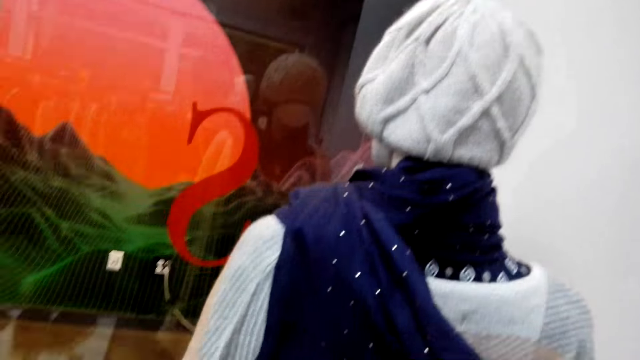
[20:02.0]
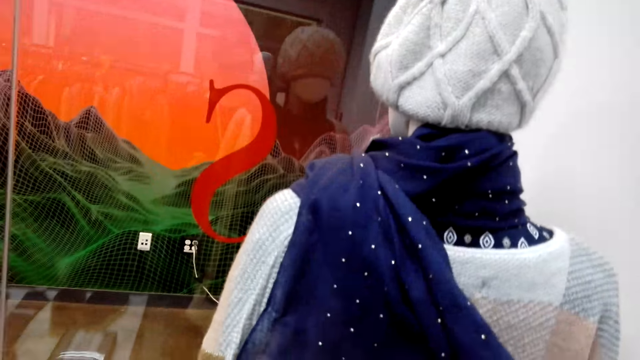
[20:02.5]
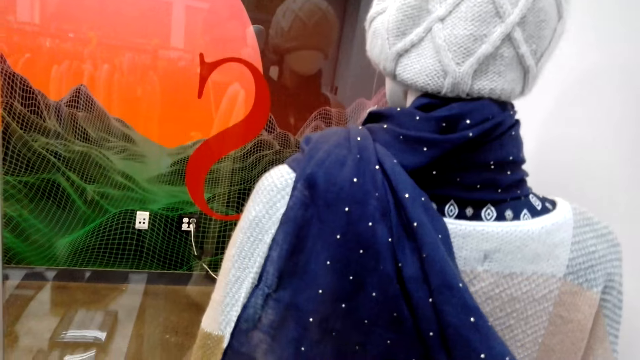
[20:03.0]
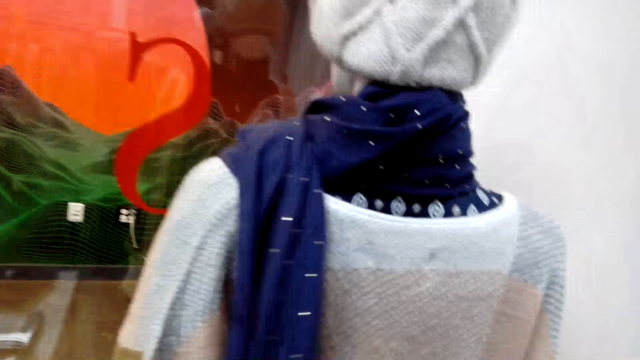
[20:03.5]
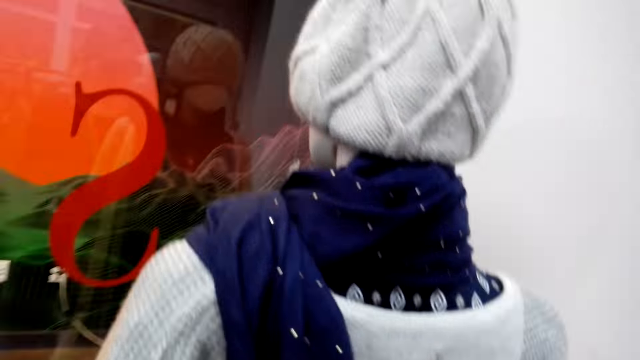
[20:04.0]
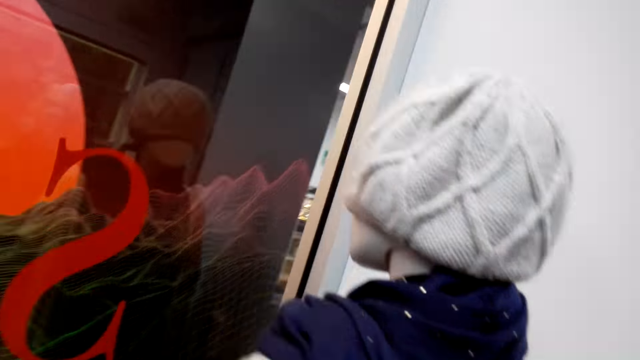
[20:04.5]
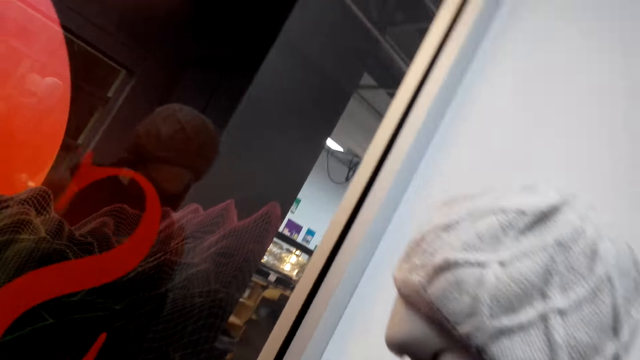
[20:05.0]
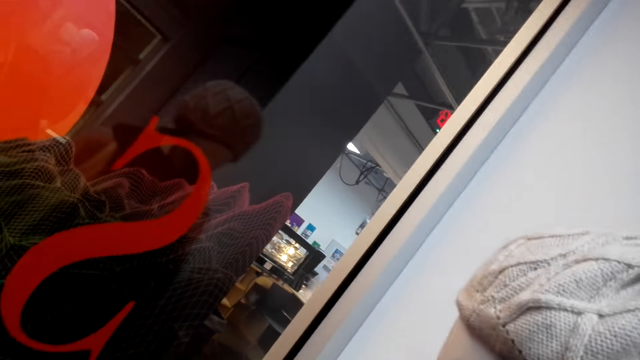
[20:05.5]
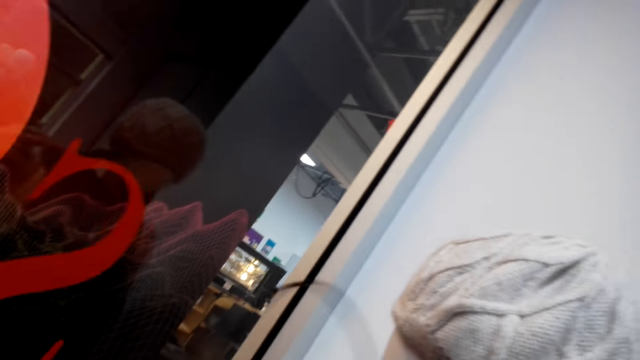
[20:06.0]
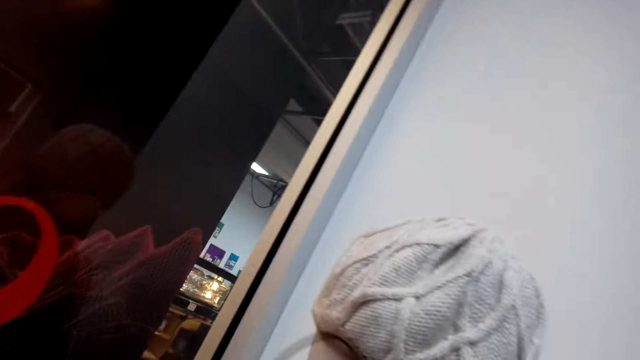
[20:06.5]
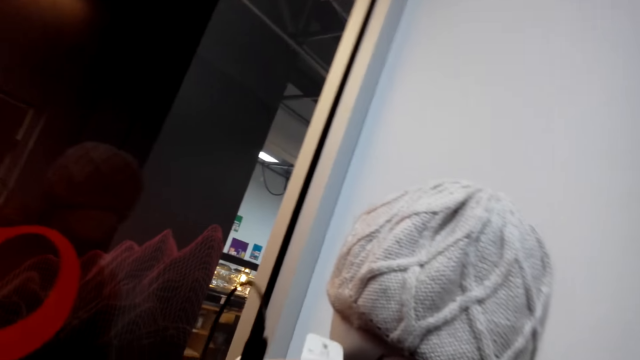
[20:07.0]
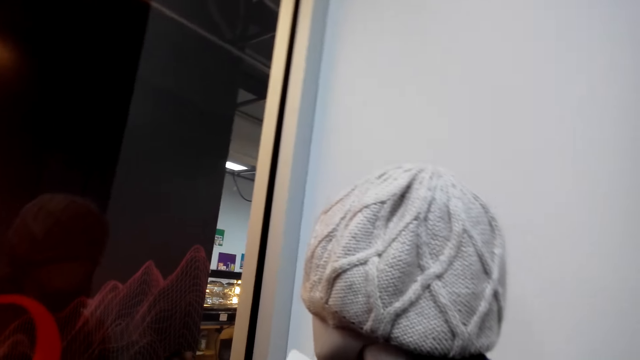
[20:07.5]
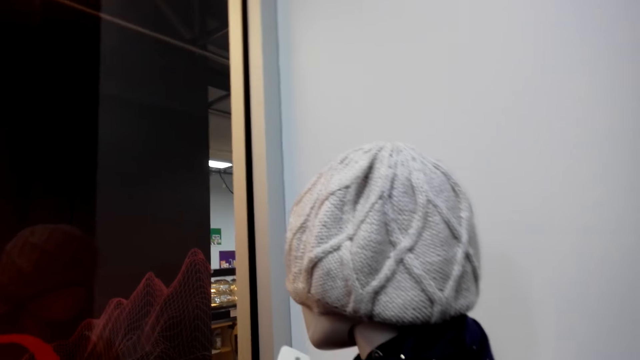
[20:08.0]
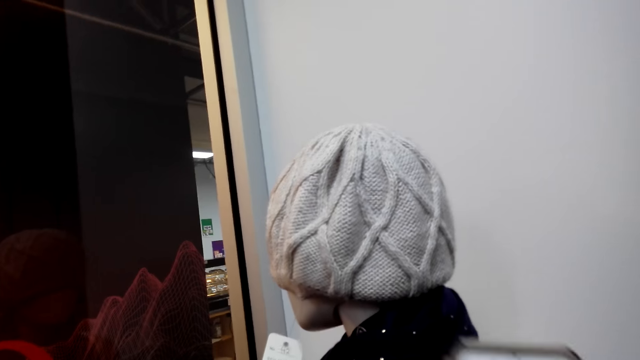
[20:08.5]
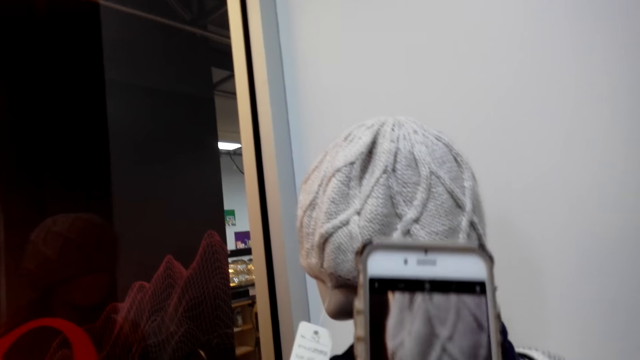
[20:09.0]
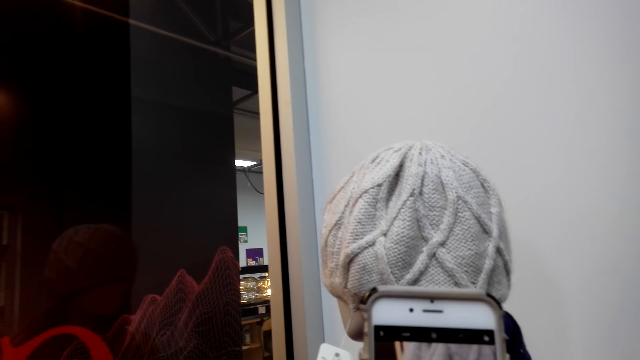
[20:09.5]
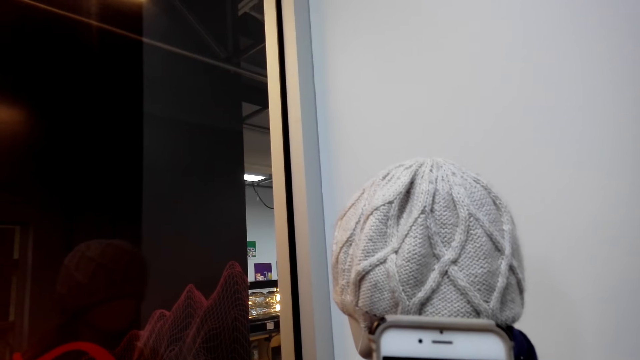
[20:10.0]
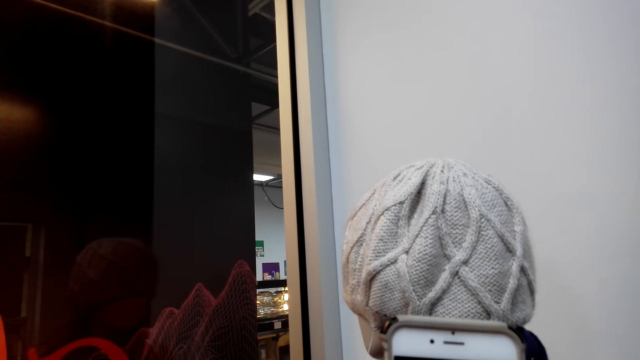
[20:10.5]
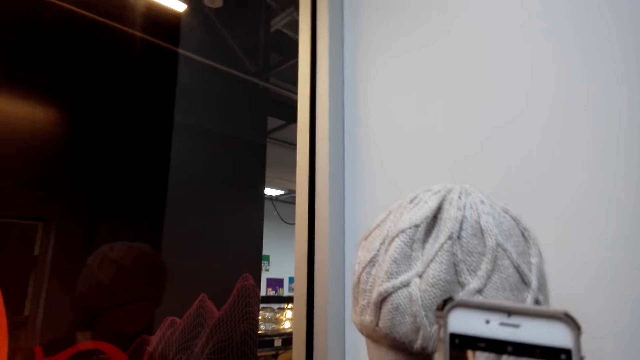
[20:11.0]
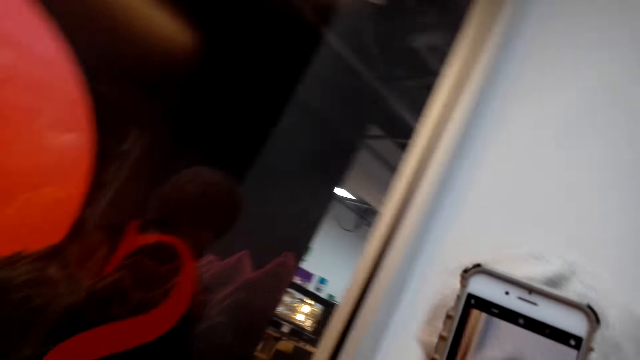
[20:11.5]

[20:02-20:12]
The camera wearer holds a scarf. They stare at the clothes on the dummy. They capture a beanie hat picture with a phone. They operate the phone.

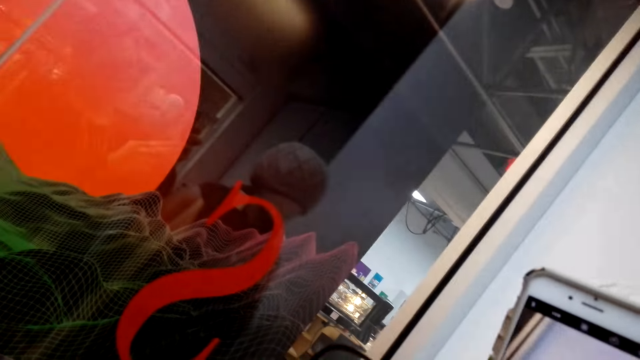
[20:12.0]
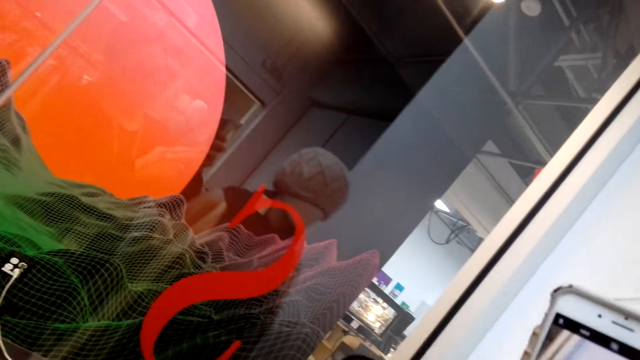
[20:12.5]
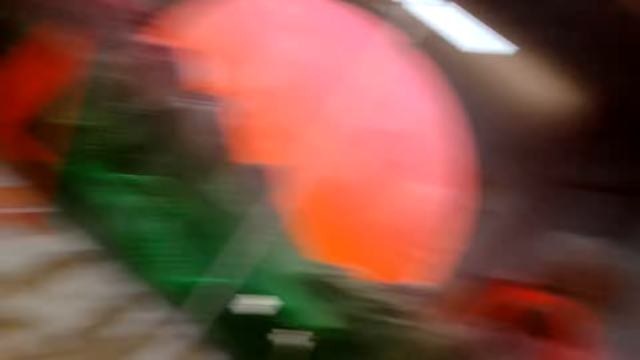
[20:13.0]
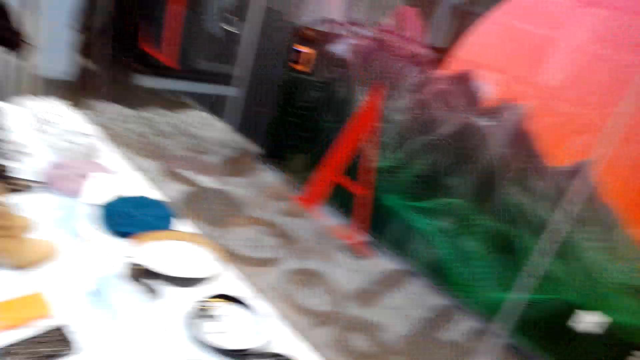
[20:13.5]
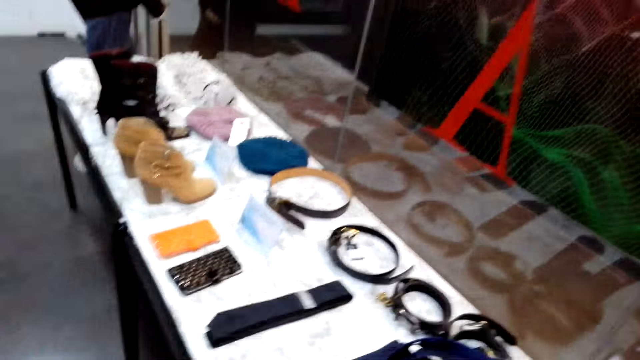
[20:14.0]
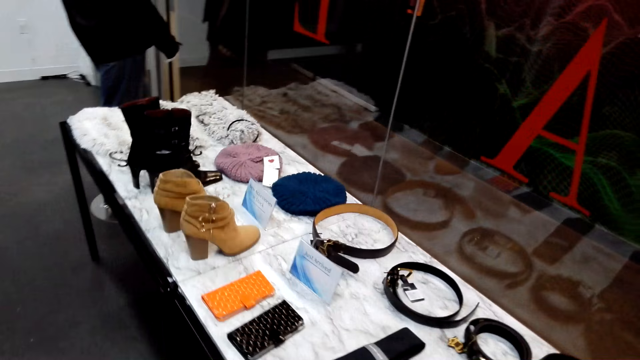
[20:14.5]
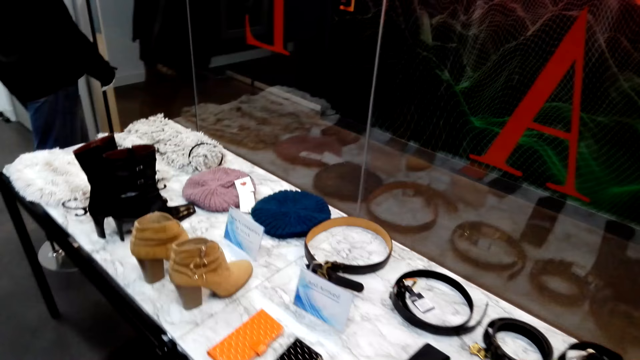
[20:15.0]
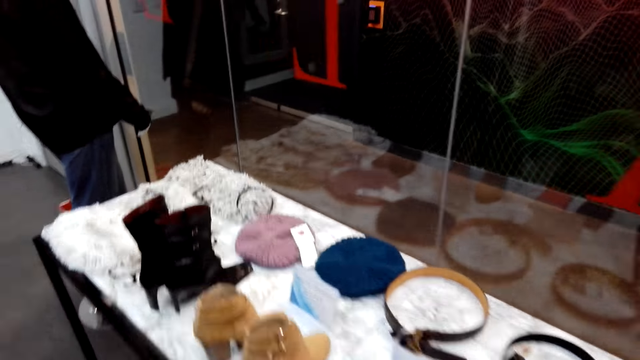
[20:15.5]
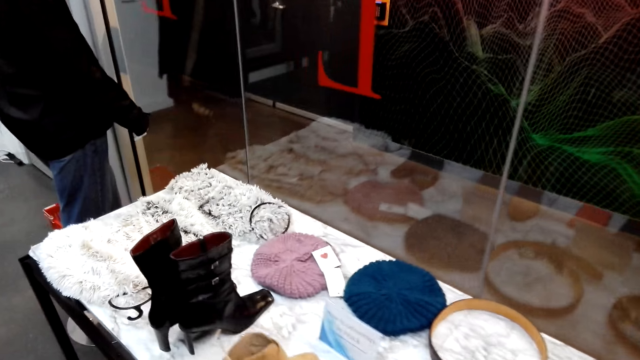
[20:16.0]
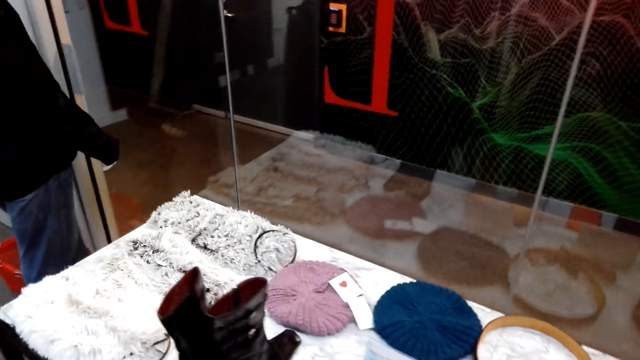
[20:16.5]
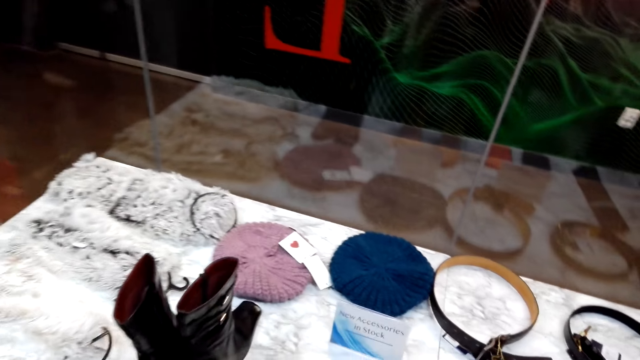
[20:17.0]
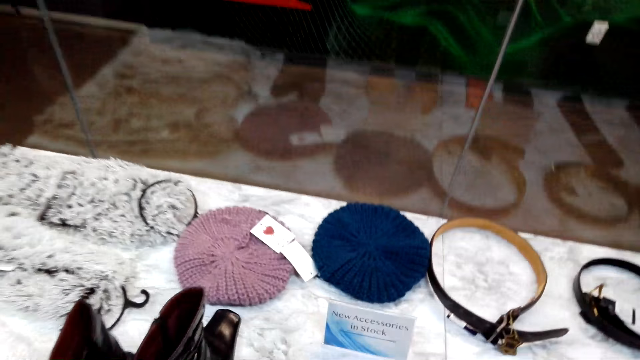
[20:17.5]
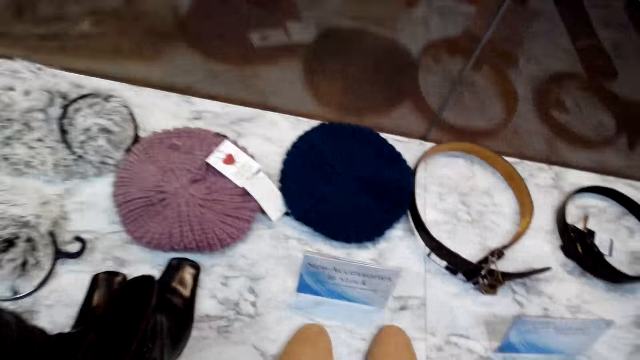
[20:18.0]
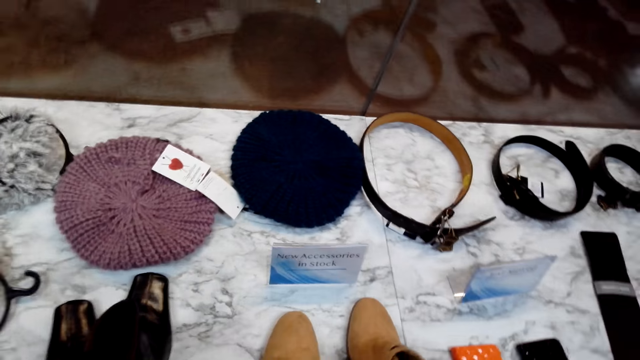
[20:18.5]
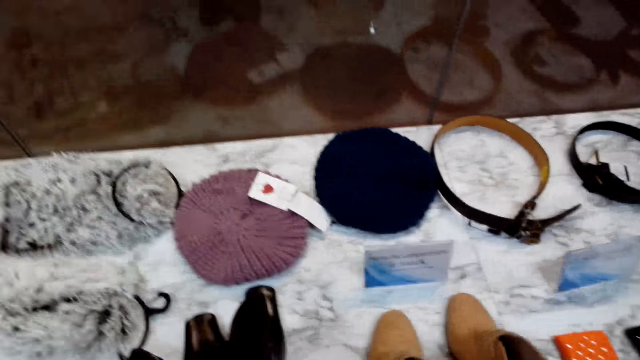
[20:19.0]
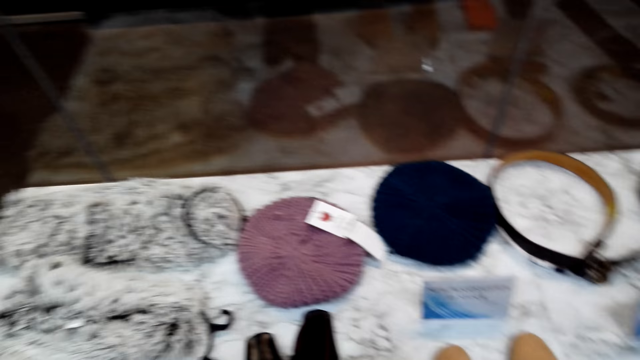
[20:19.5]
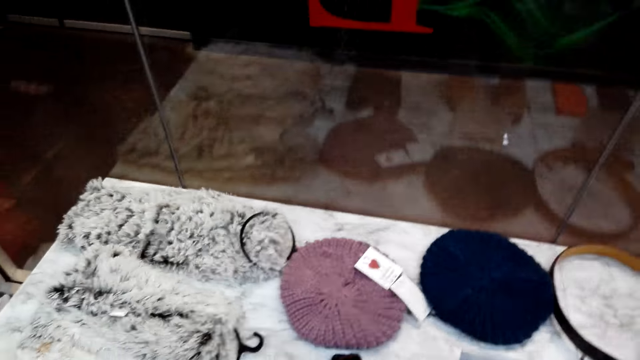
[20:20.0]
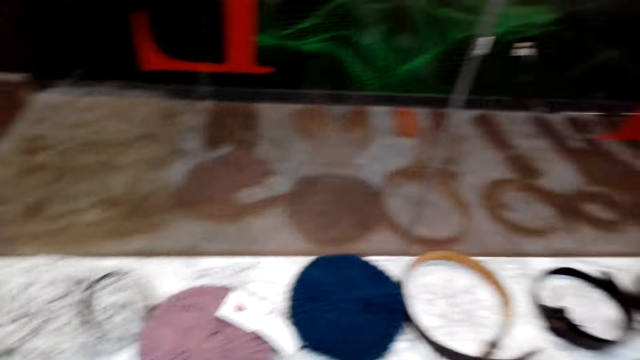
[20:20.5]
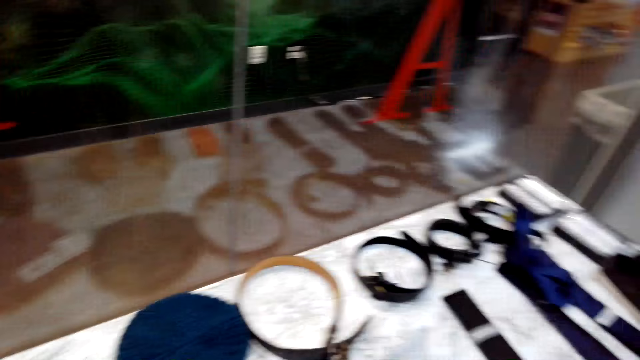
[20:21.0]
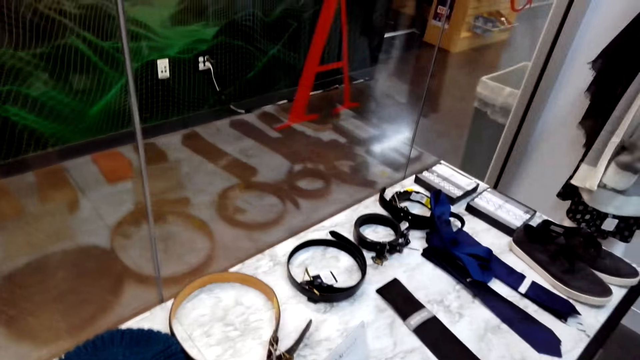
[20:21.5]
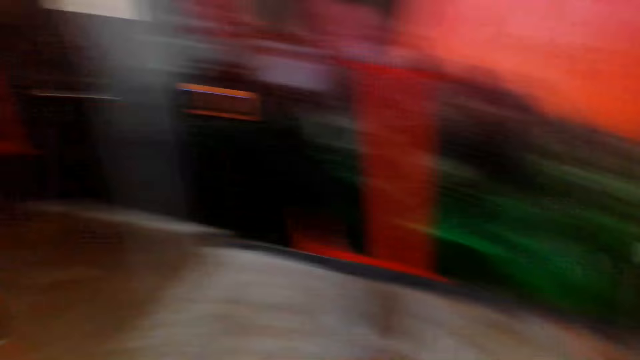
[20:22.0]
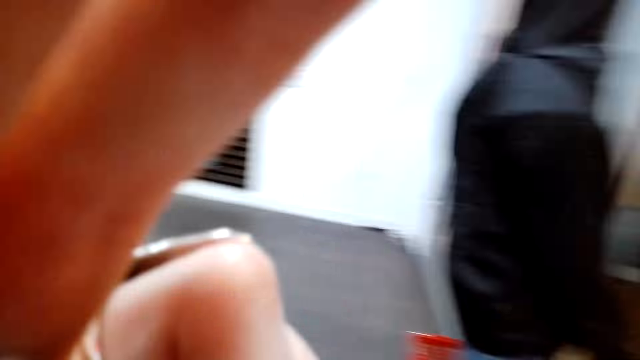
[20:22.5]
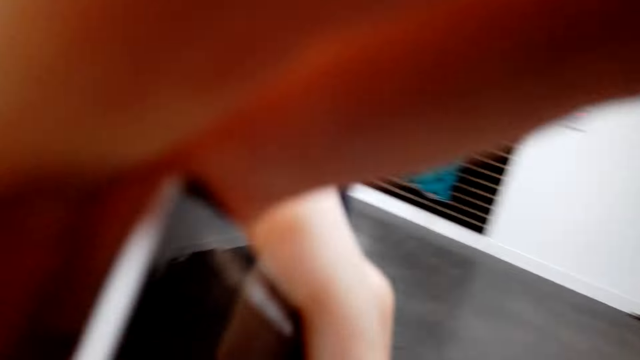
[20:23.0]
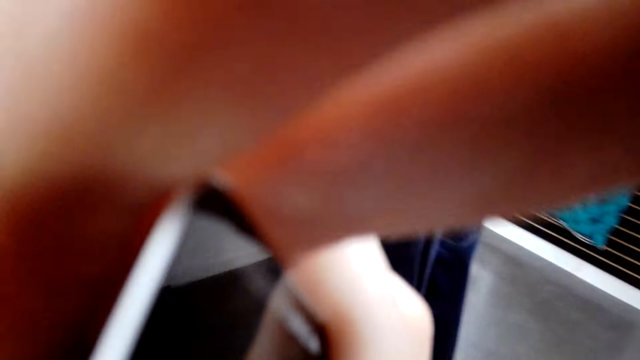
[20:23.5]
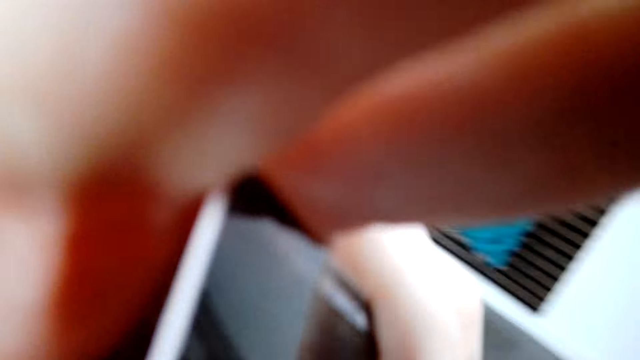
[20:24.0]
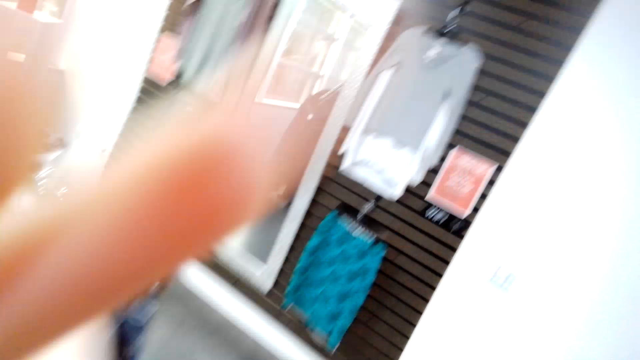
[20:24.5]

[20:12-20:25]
The camera wearer turns around. They walk in a fashion boutique. They look around. They hold the camera. They adjust the camera on the head.
